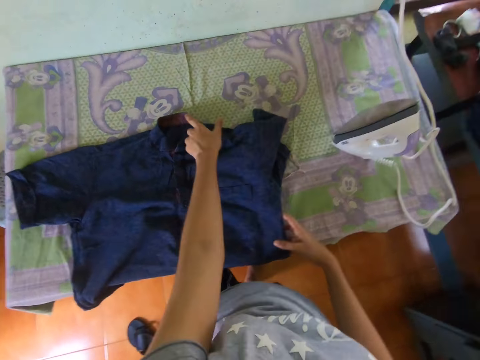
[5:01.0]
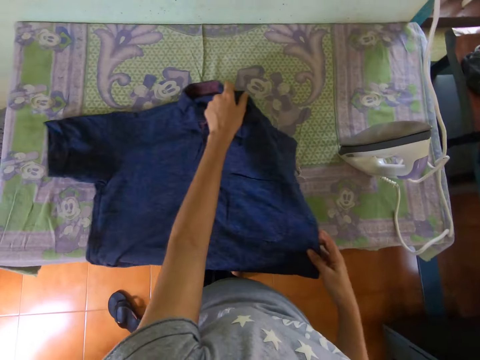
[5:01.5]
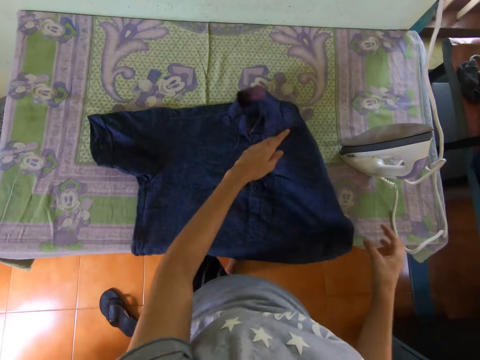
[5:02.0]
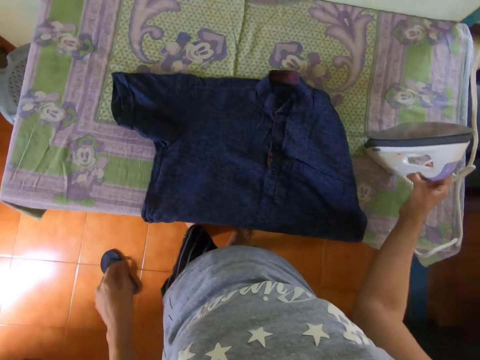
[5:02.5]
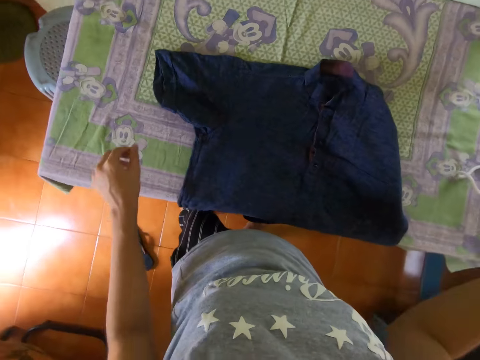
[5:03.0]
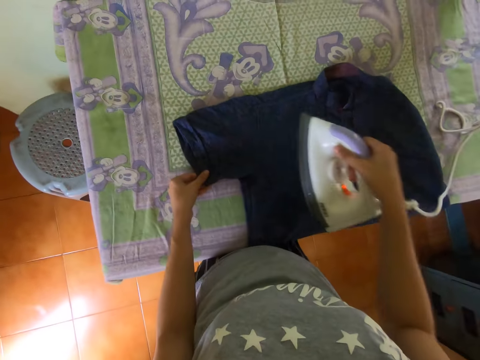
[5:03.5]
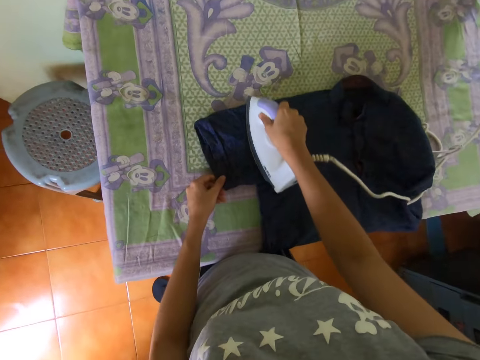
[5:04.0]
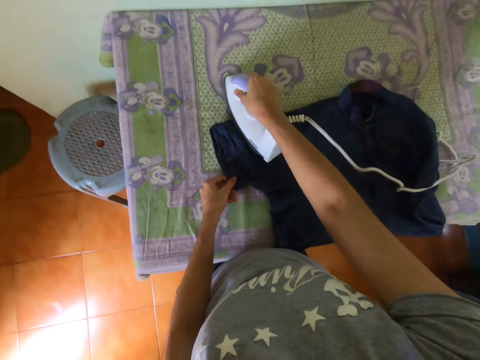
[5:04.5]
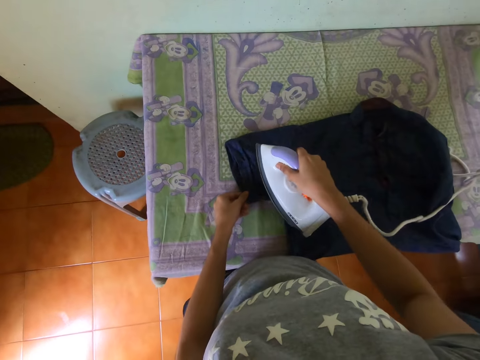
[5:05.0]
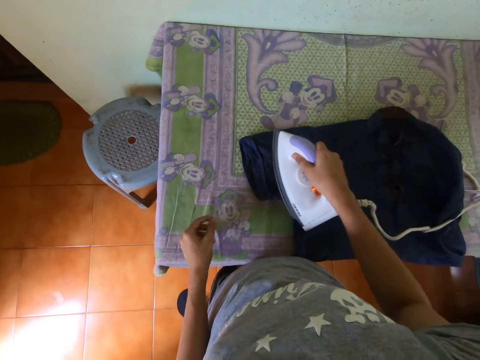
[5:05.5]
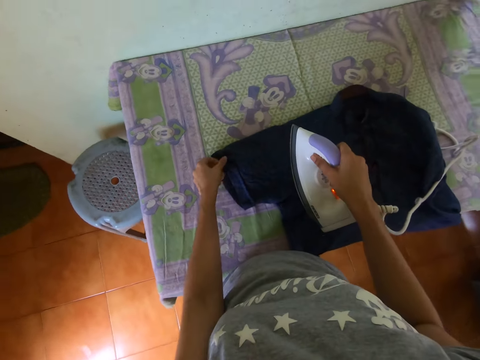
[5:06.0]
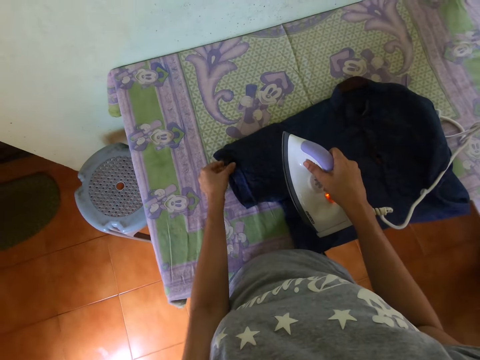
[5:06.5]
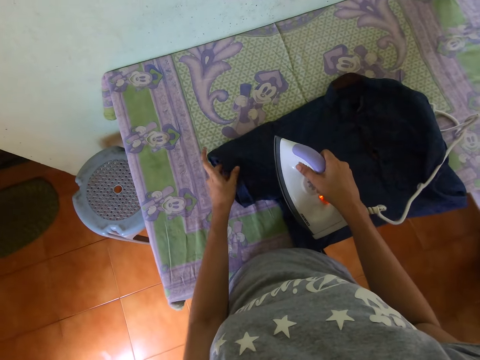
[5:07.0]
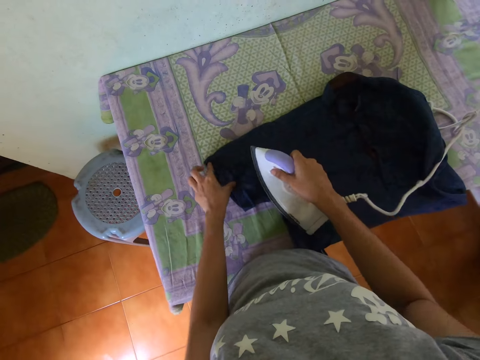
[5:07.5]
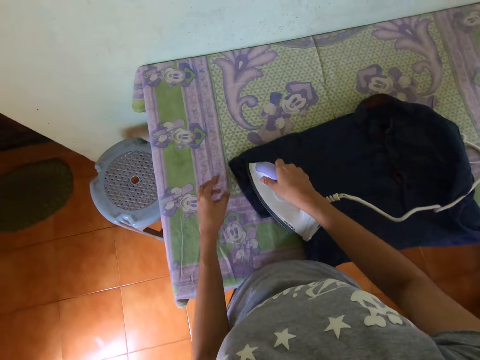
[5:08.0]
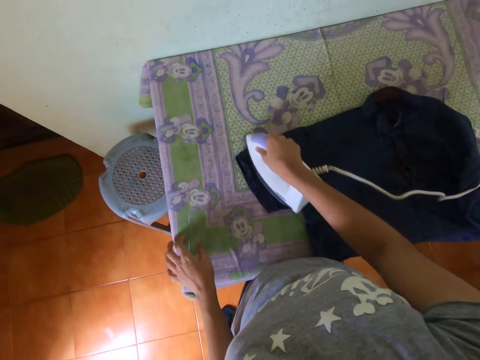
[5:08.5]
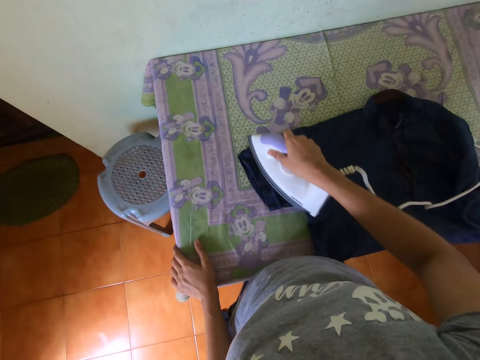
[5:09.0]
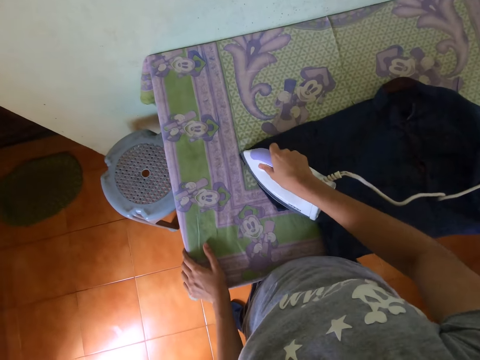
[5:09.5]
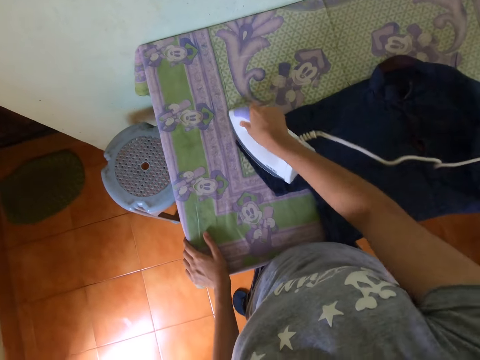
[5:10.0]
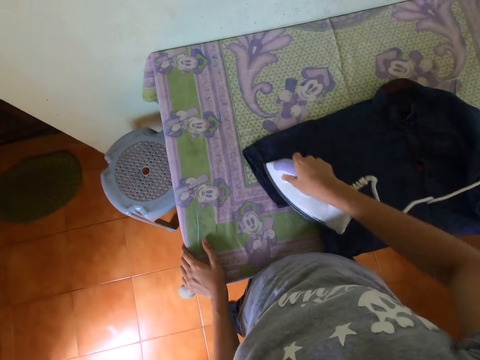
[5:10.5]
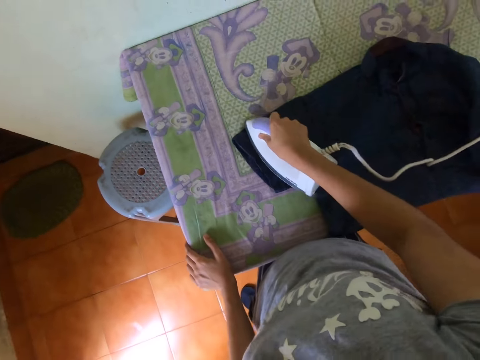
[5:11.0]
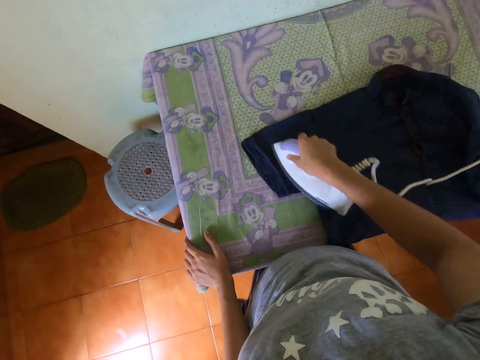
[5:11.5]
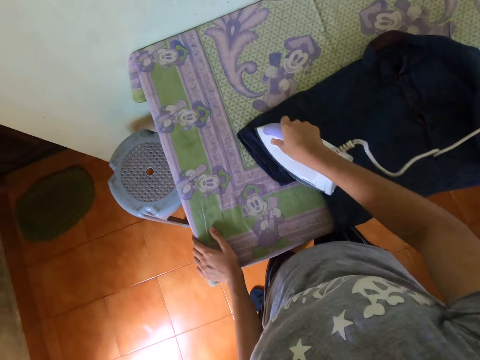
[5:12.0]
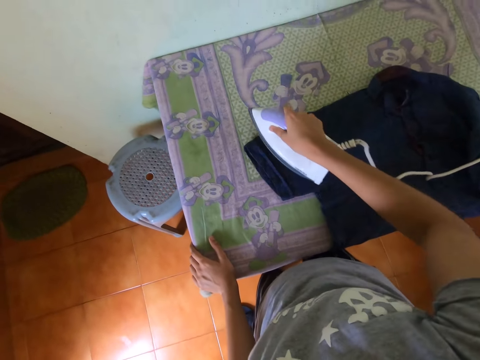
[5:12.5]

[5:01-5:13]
The camera wearer moves a shirt on the table. They pick up the cloth iron. They hold the shirt. They iron the shirt. They straighten the shirt. They iron the shirt.

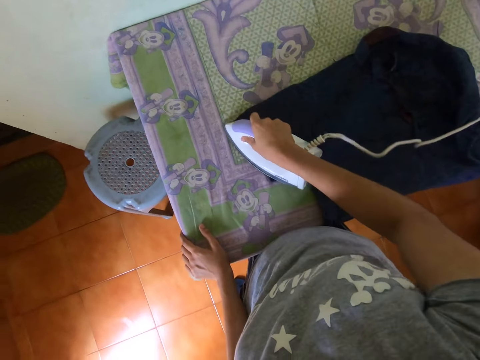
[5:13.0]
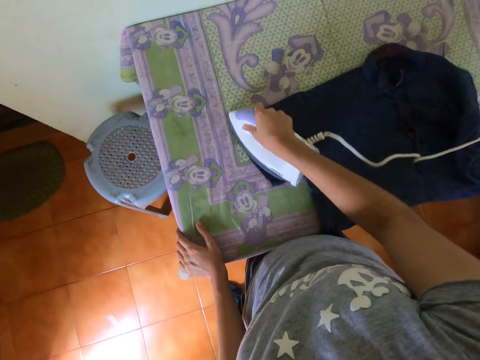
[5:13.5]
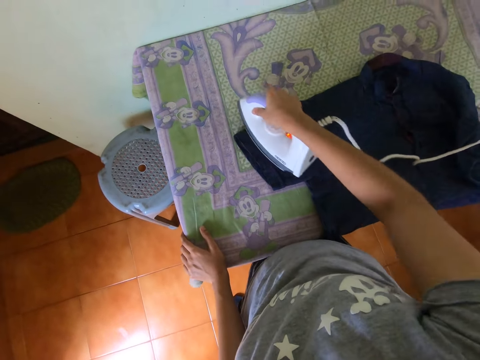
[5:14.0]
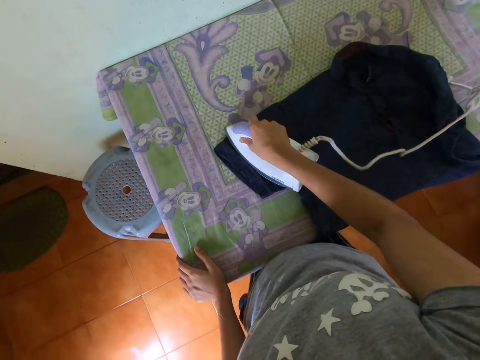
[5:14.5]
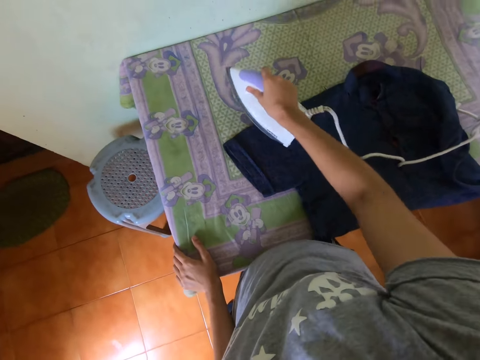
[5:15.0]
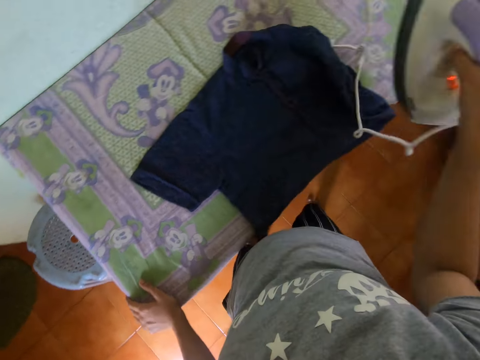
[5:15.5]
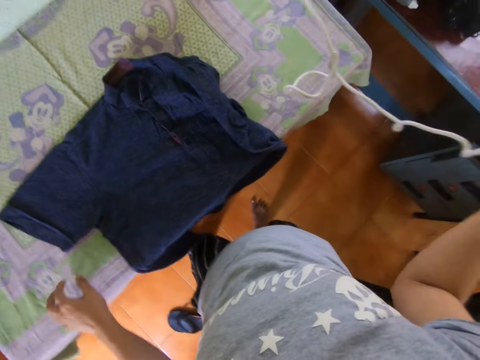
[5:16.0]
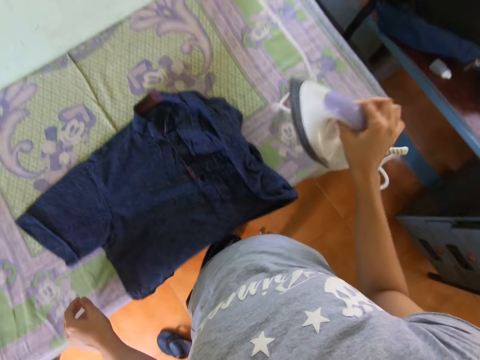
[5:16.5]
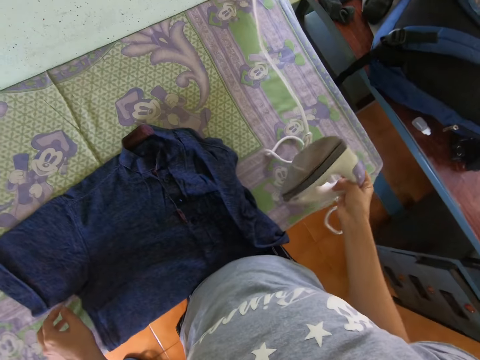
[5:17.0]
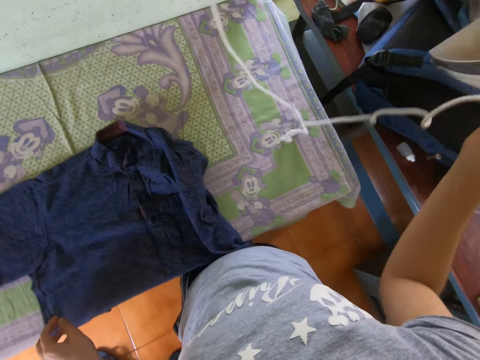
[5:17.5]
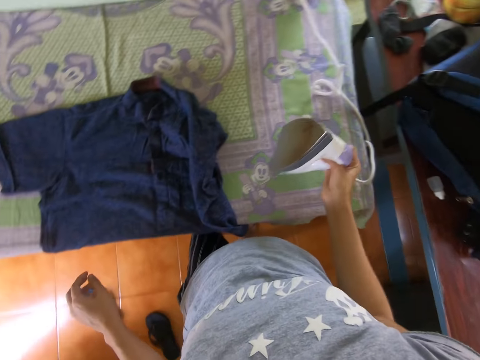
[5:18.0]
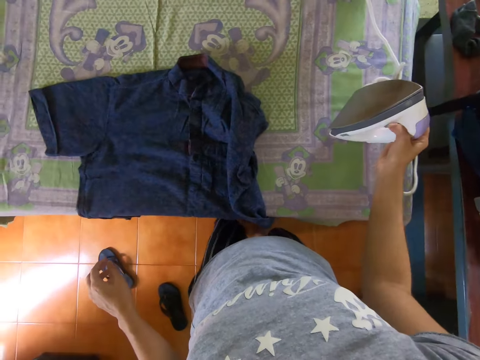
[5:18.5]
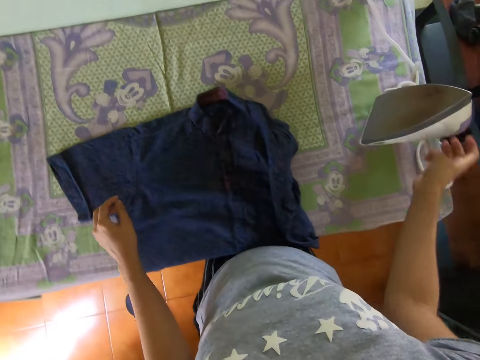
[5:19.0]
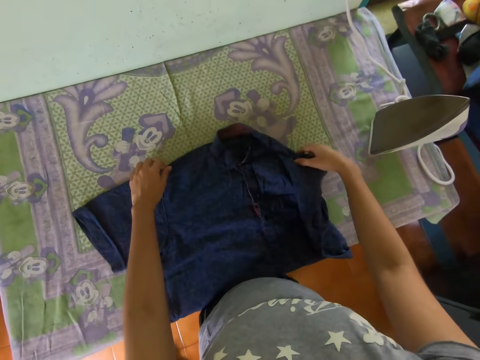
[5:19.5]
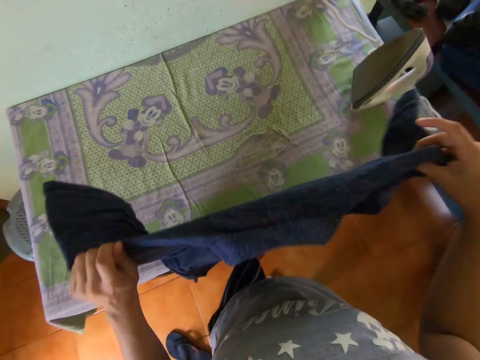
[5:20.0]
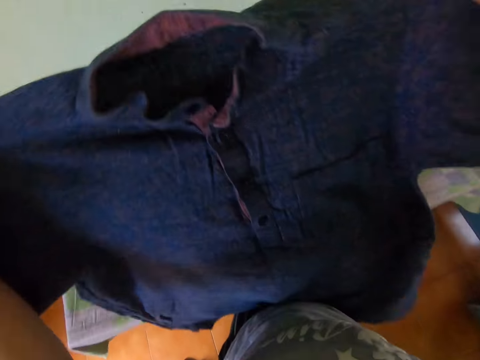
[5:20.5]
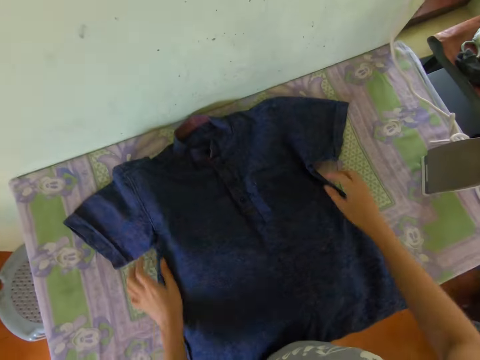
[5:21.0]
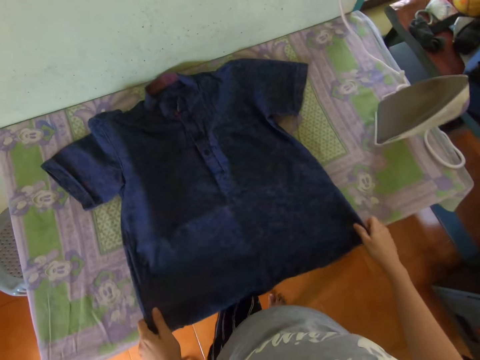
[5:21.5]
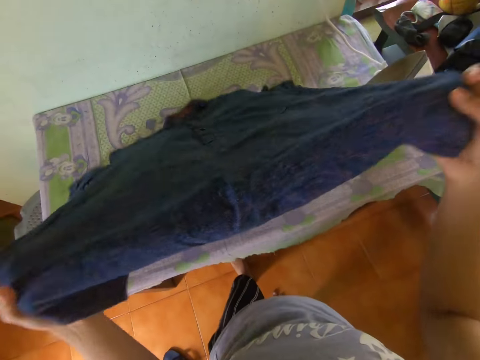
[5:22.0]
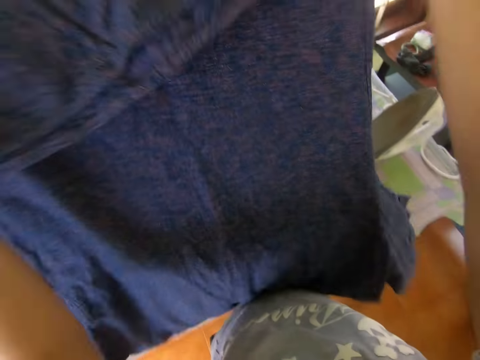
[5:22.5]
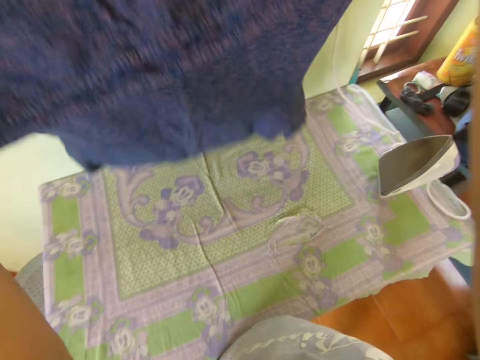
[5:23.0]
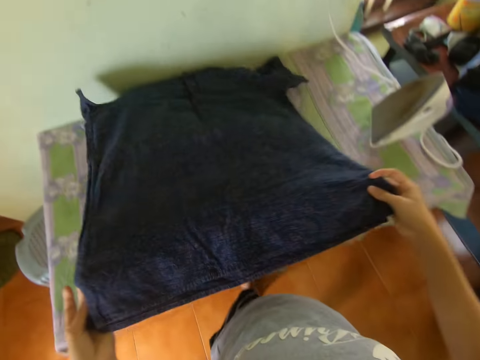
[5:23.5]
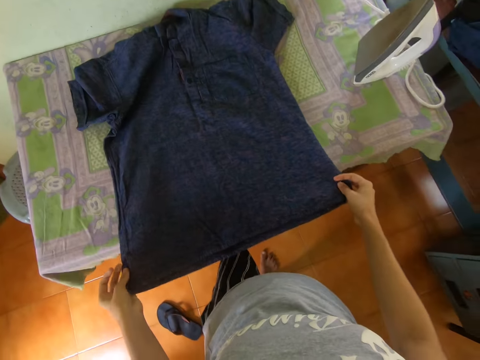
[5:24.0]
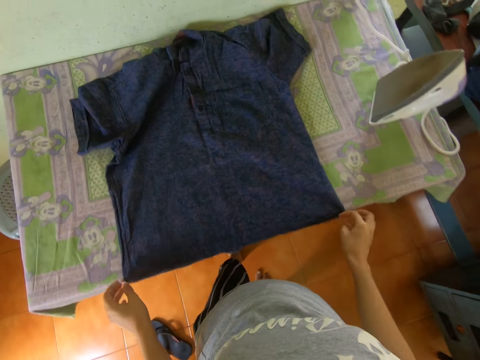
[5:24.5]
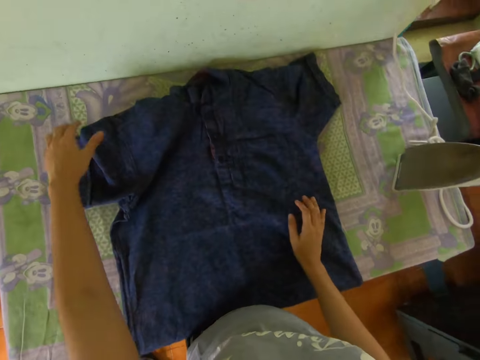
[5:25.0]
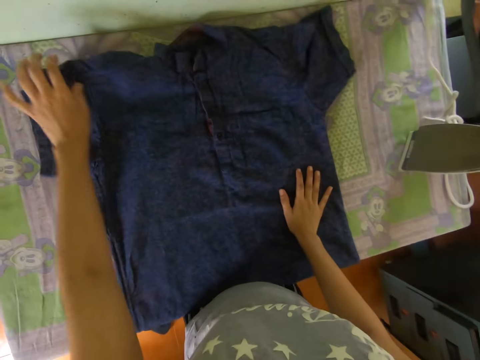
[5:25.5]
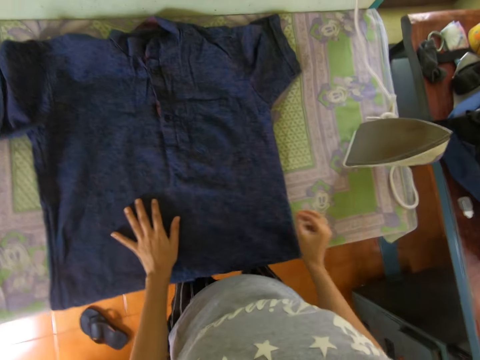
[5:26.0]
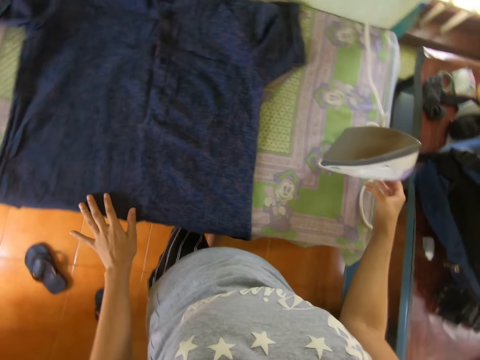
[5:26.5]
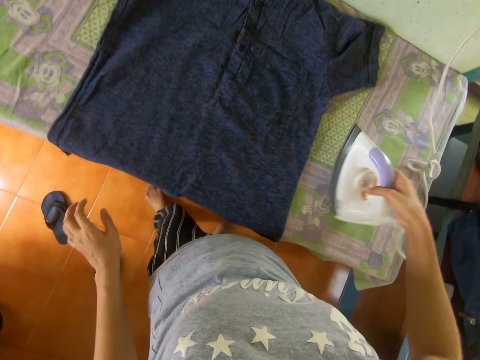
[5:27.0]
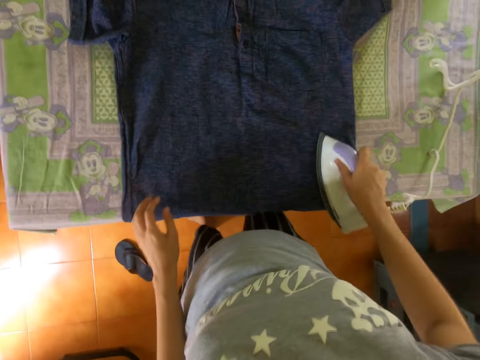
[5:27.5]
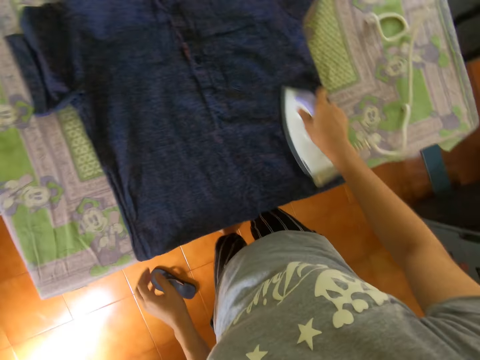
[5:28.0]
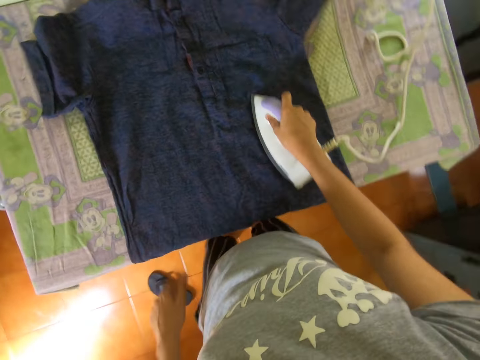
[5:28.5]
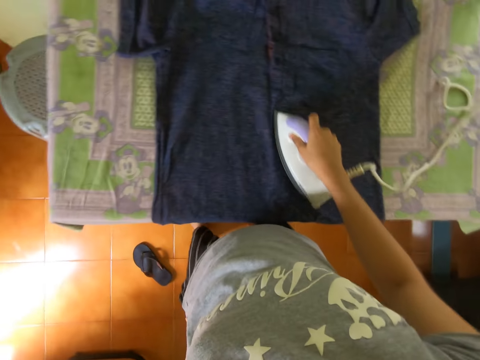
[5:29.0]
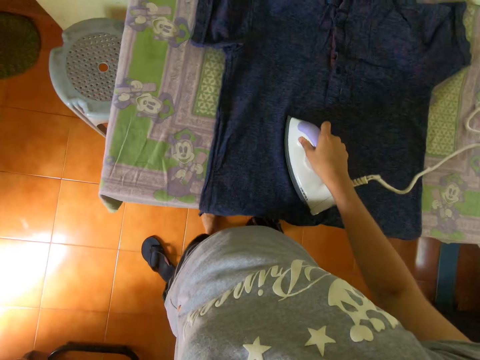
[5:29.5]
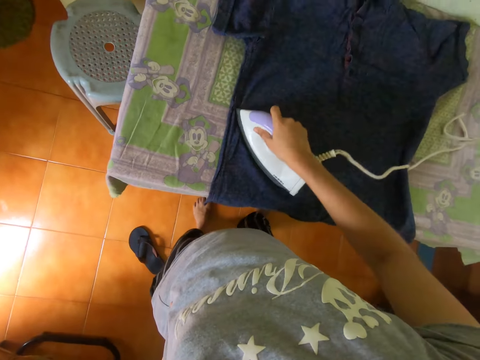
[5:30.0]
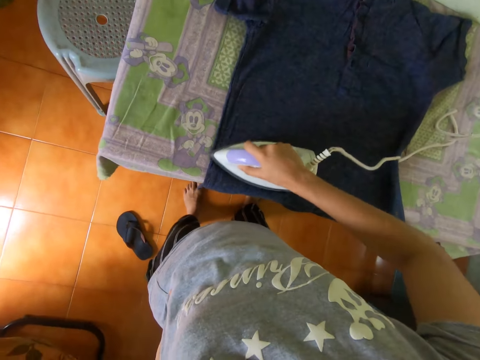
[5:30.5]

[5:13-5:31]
The camera wearer lifts an iron. They push a cable. They place the cloth iron on the table. They lift the shirt. They place the shirt on the table. They lift the shirt. They place the shirt on the table. They straighten the shirt. They pick up the cloth iron. They move sideways. They iron the shirt. They hold the waist.
